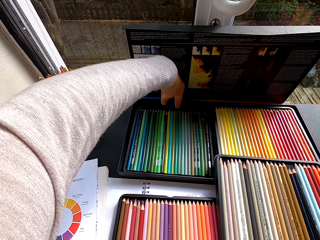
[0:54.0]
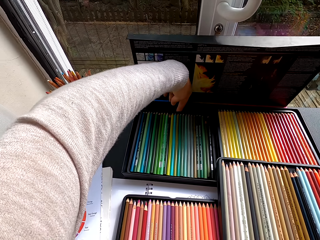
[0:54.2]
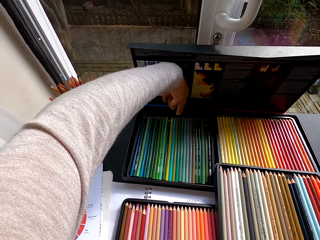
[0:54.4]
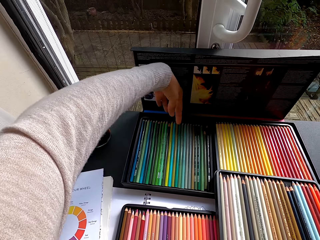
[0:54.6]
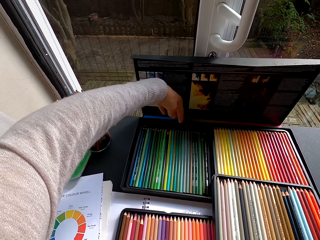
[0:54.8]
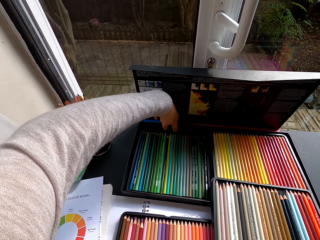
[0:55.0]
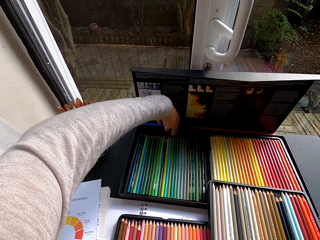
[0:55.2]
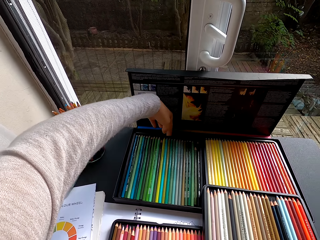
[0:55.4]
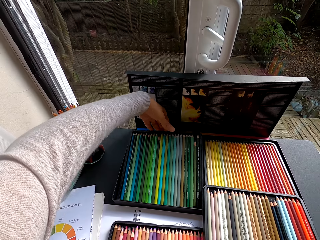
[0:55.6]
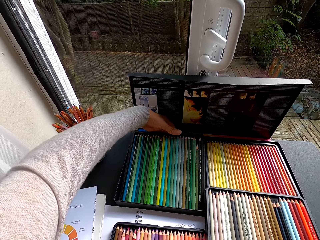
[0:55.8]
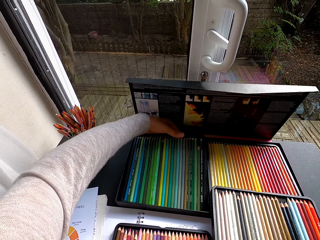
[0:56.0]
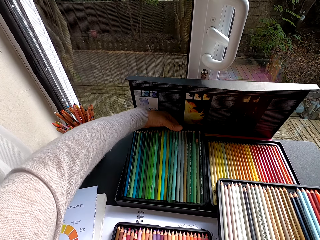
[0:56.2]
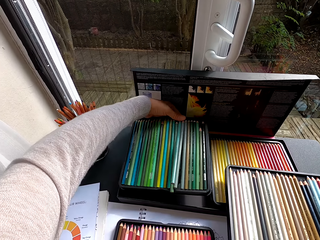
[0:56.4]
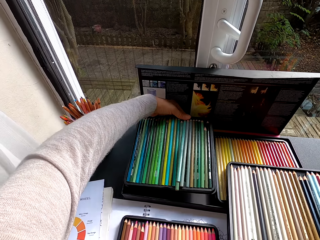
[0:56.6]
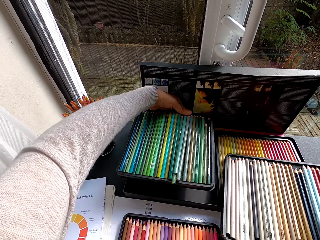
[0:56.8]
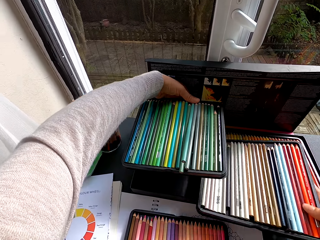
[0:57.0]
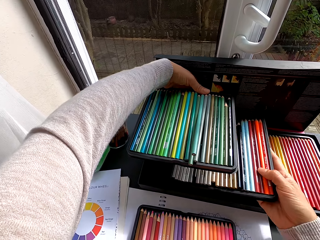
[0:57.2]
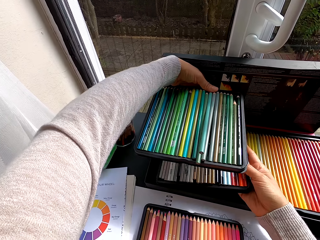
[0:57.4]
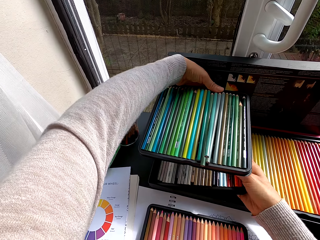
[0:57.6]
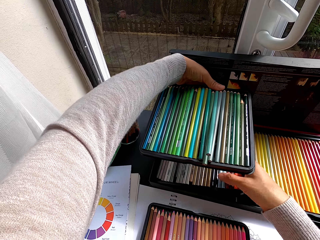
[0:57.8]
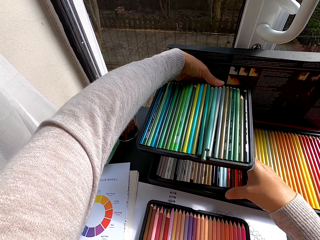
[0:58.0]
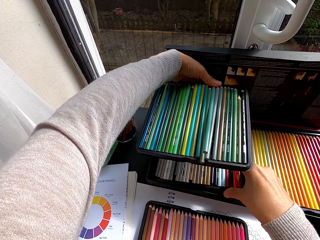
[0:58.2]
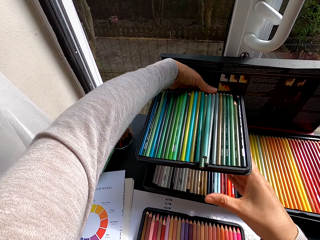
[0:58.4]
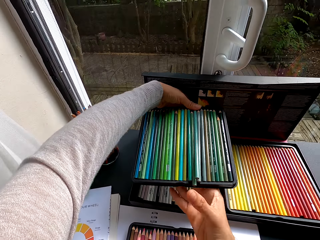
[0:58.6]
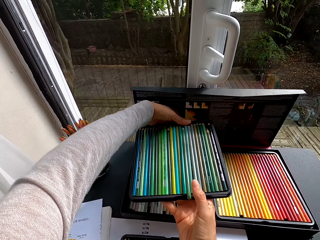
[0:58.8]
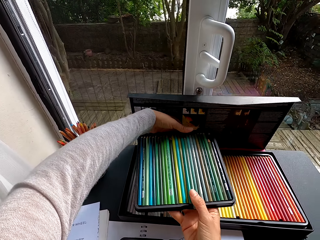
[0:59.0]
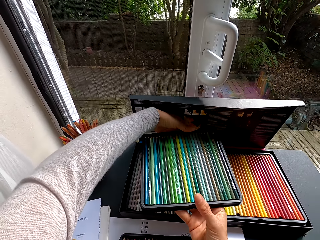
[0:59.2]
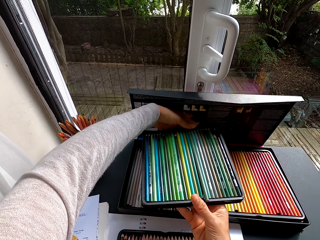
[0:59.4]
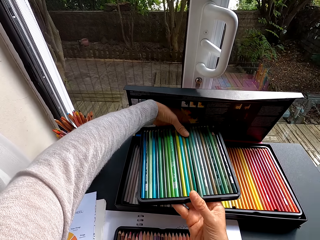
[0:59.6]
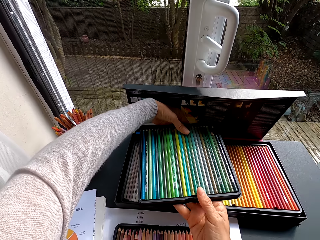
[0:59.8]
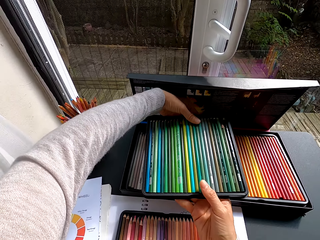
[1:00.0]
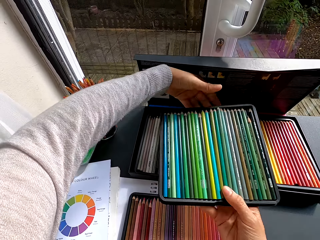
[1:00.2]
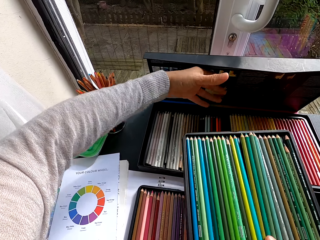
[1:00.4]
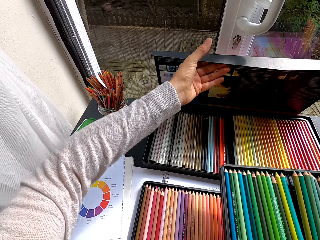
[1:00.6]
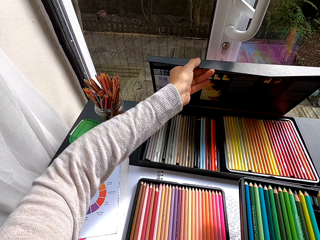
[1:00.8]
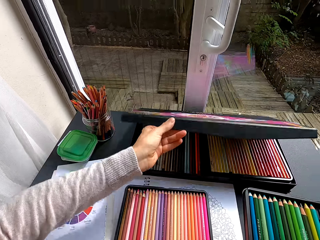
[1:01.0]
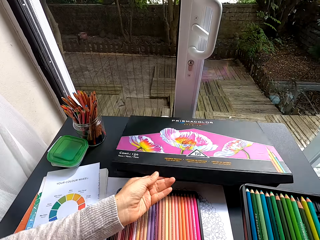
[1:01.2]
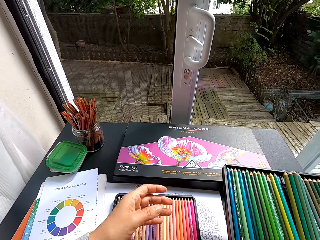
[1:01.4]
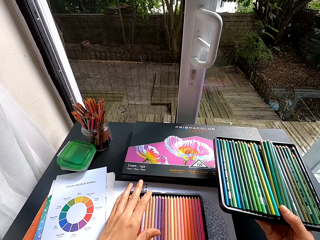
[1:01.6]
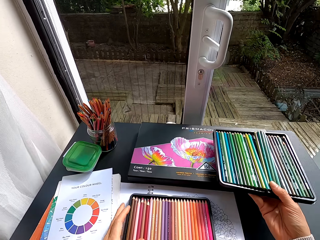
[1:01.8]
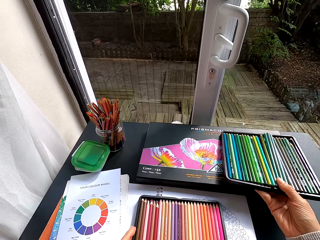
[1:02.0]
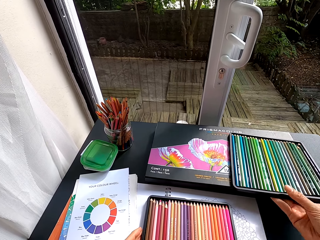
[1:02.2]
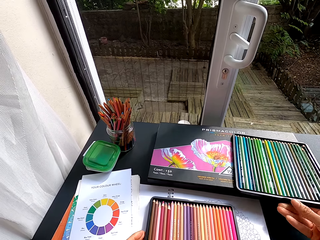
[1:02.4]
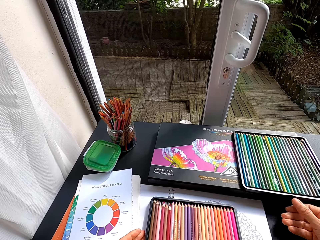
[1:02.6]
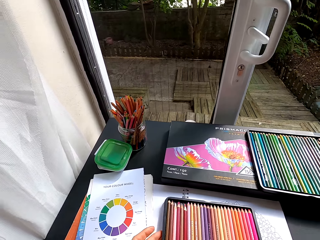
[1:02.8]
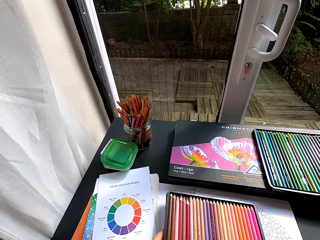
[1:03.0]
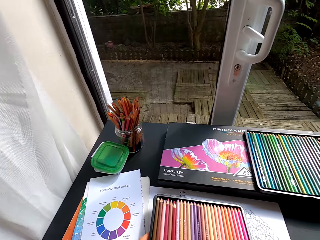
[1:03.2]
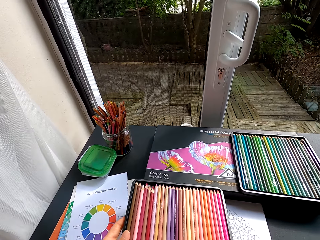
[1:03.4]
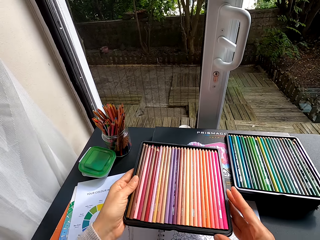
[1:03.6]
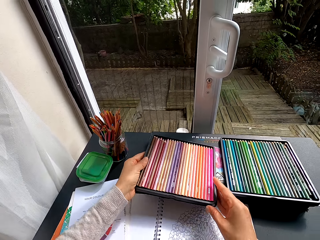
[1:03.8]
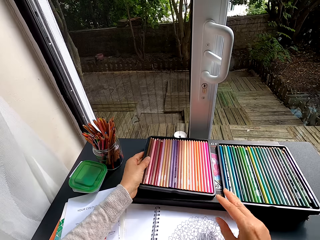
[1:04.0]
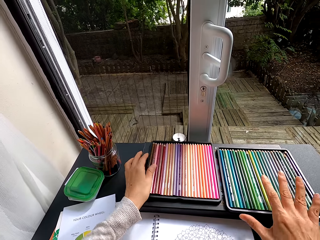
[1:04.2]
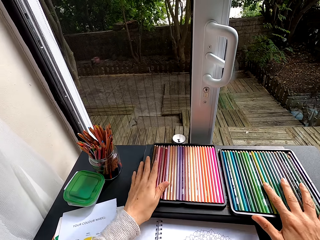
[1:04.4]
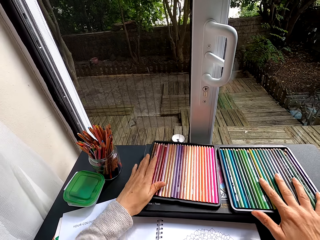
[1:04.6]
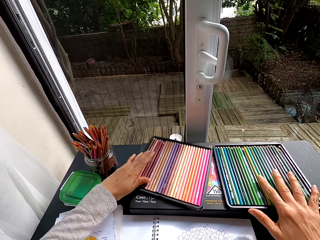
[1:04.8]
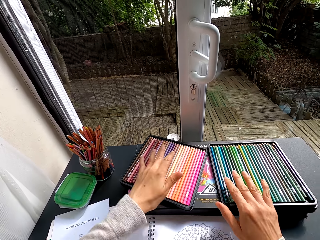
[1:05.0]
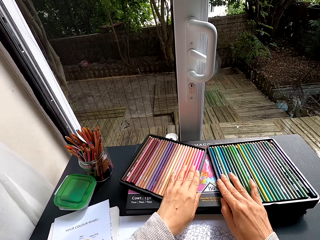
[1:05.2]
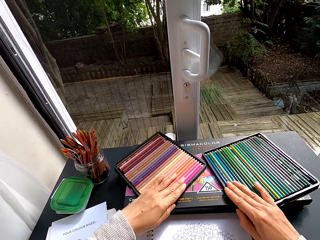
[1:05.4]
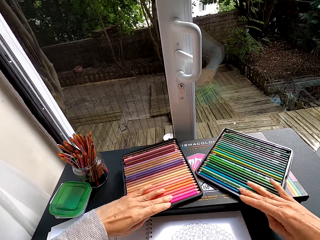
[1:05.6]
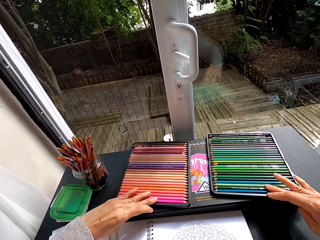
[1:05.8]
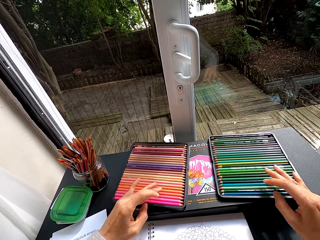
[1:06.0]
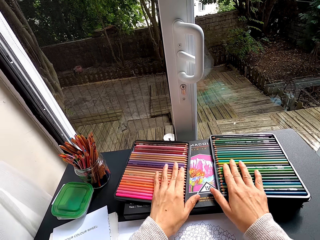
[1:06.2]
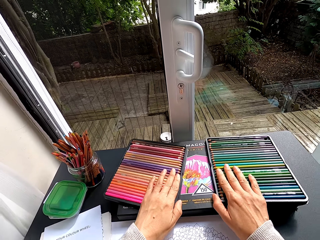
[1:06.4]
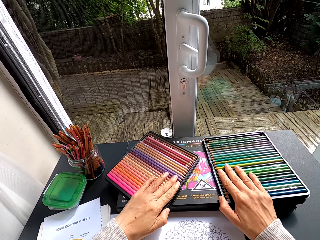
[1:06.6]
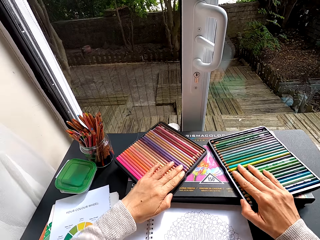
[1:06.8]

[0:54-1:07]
The camera wearer adjusts a color pencil tray in the color pencil box. They touch the colored pencil in the box. They pick the colored pencil in the box. They put a color pencil tray in the color pencil box. They adjust color pencils in a color pencil tray. They close the color pencil box. They put a color pencil tray on the color pencil box. They put a color pencil tray on the color pencil box again. They adjust color pencil trays on the color pencil box. They touch the colored pencil.

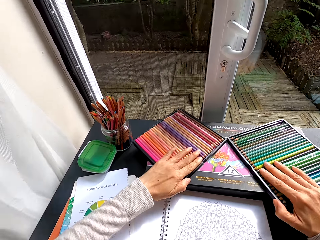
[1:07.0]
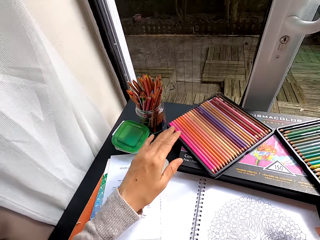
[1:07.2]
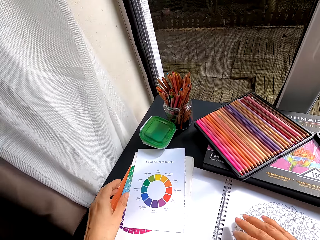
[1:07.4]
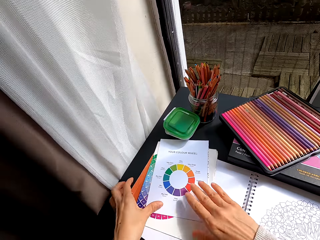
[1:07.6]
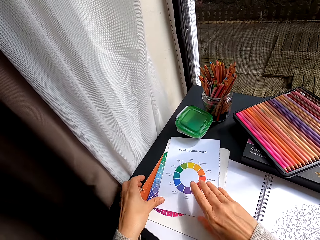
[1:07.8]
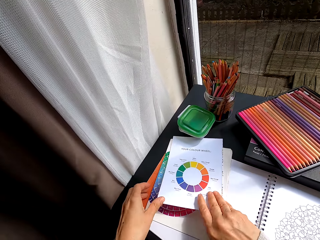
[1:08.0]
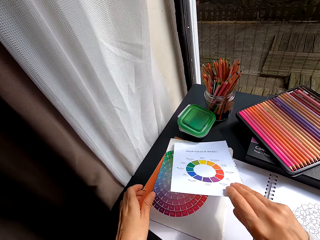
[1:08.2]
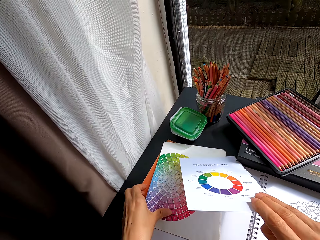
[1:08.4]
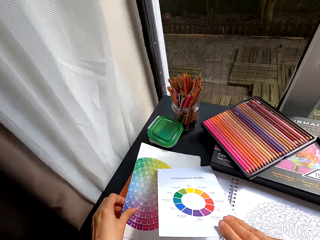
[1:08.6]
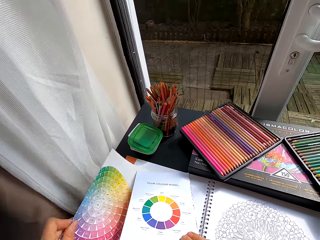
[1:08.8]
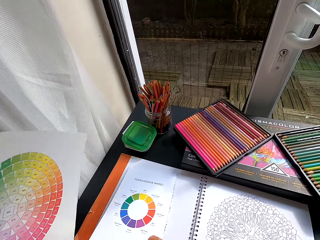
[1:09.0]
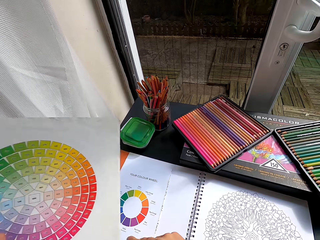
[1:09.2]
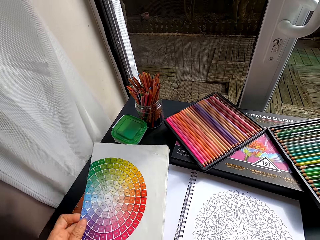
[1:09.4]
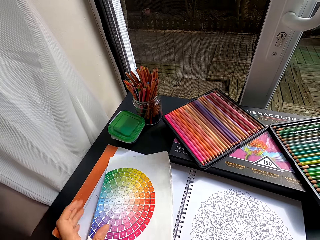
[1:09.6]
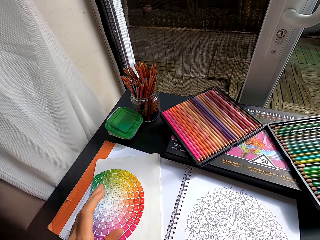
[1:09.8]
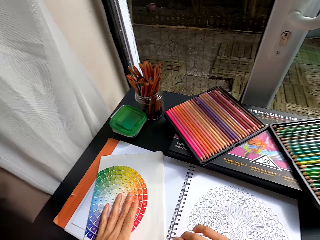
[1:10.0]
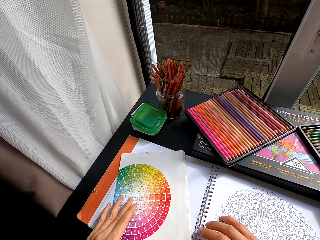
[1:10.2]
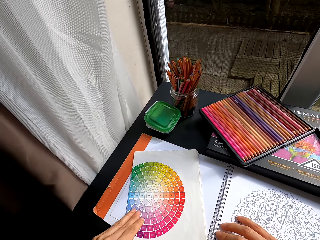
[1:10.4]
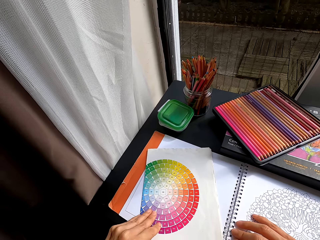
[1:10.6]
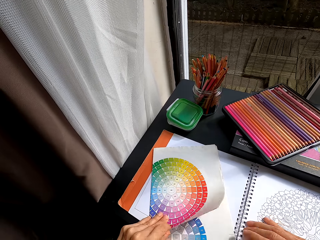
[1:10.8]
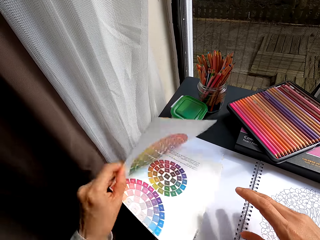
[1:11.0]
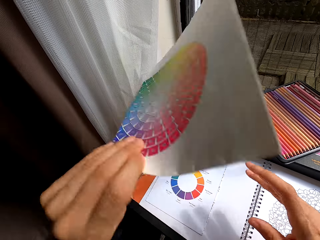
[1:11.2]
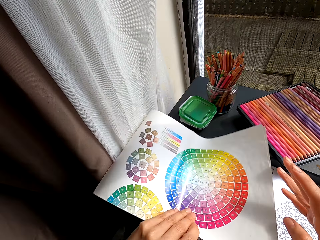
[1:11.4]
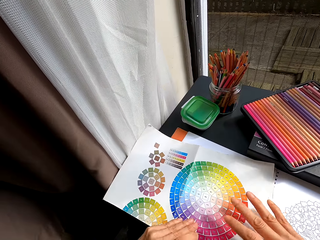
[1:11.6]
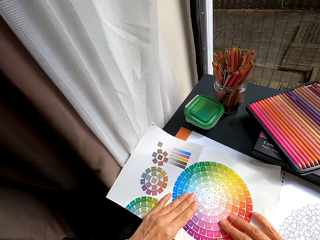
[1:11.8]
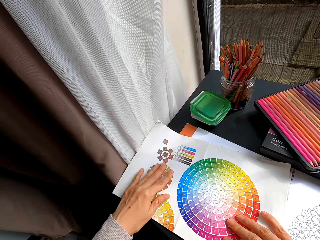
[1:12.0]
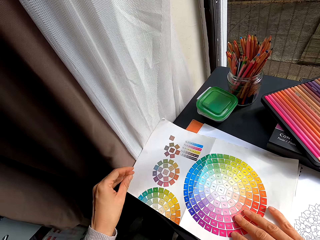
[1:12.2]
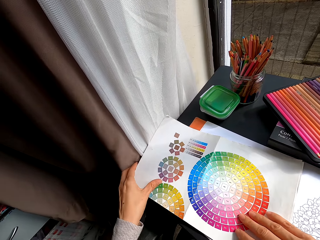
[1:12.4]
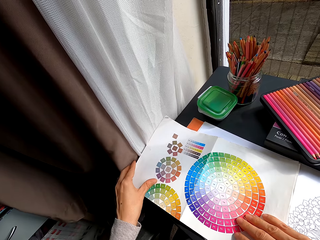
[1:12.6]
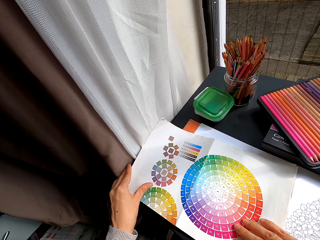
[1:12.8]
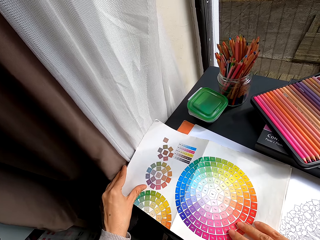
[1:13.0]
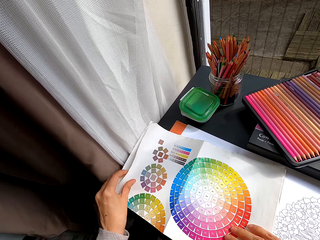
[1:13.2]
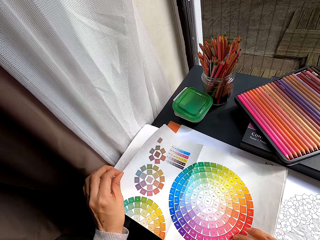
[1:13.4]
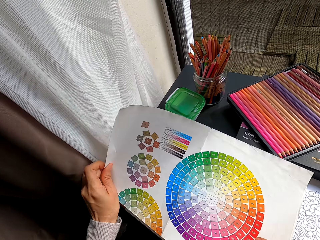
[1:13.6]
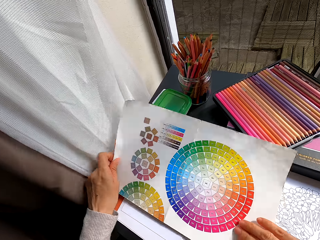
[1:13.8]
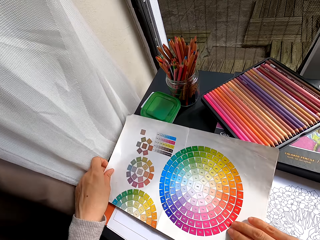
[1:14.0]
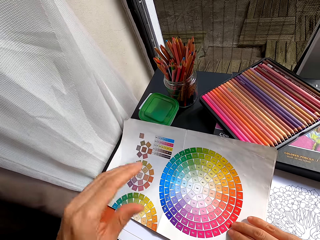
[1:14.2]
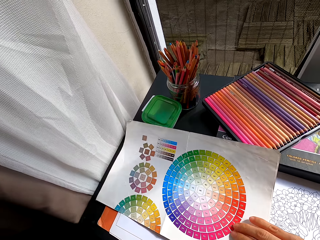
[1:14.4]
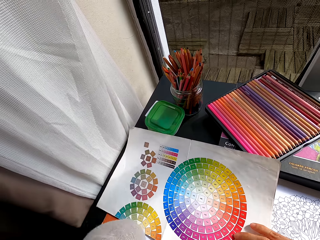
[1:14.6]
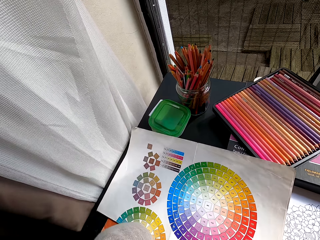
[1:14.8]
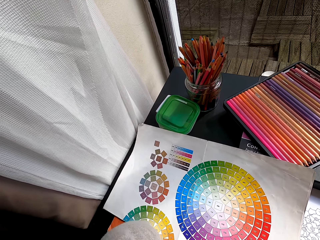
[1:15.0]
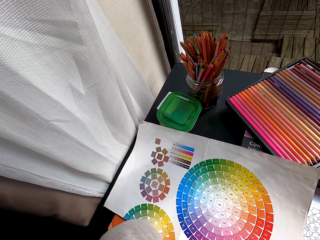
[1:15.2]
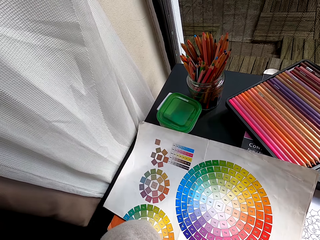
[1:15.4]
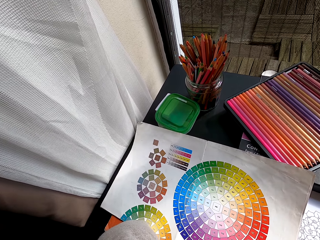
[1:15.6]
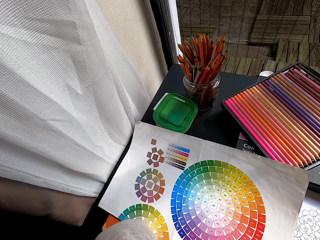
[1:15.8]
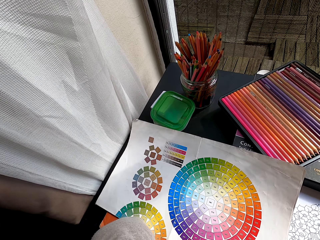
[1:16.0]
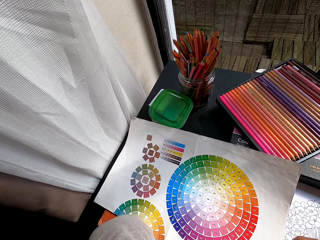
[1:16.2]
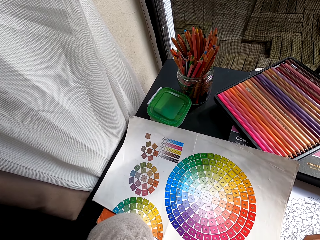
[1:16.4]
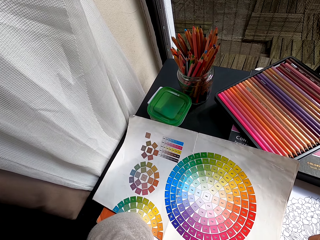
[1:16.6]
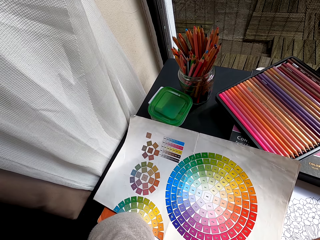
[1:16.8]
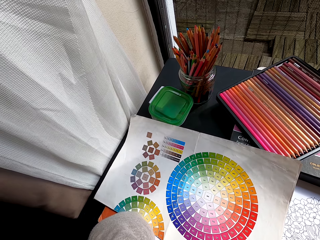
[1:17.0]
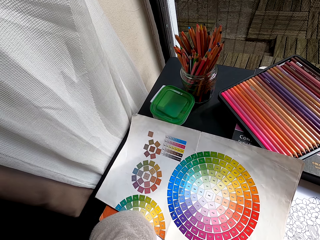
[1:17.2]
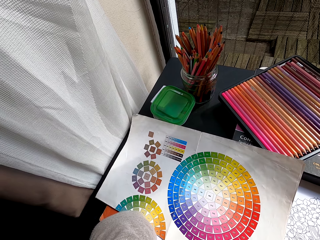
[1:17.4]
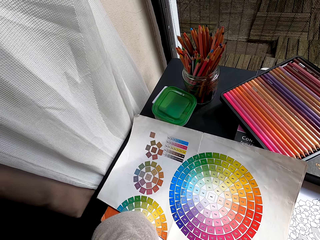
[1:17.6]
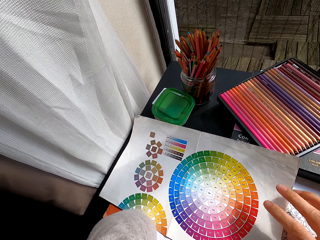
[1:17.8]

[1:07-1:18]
The camera wearer adjusts the color wheel papers on the art book. They pick the papers on top of the book. They adjust the color wheel paper. They touch the paper. They put the paper in the book. They touch the paper. They stare at the paper.
